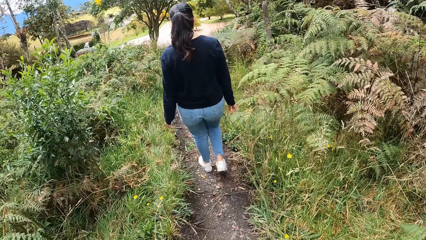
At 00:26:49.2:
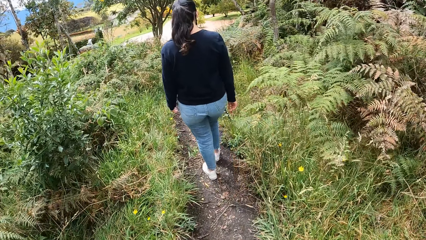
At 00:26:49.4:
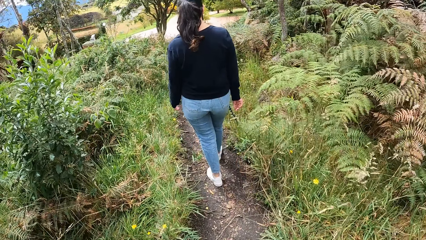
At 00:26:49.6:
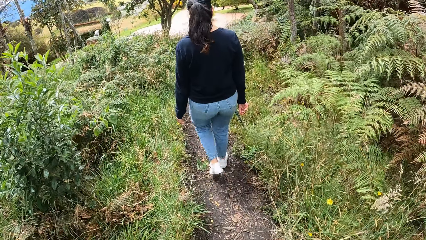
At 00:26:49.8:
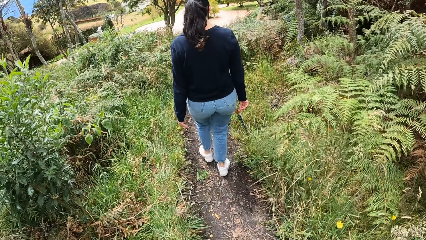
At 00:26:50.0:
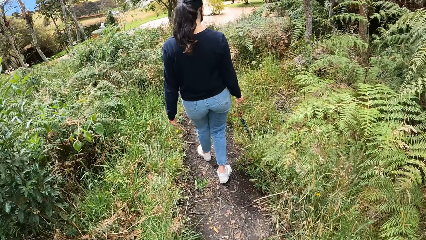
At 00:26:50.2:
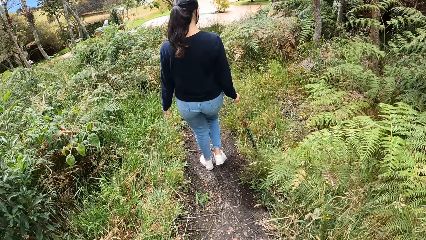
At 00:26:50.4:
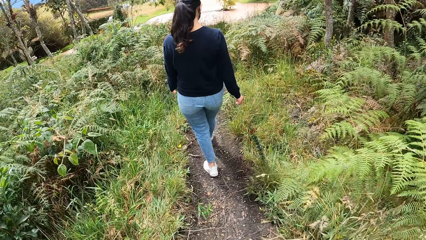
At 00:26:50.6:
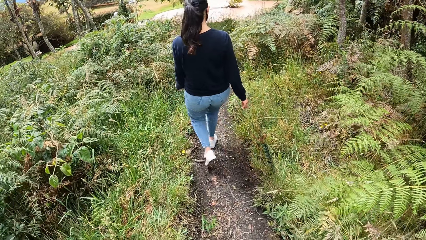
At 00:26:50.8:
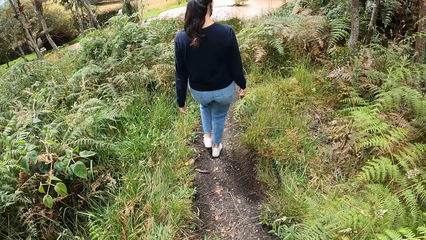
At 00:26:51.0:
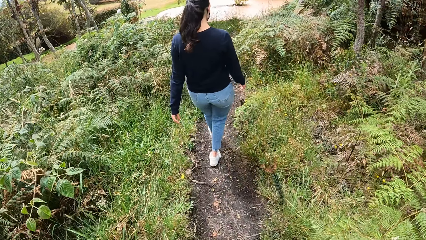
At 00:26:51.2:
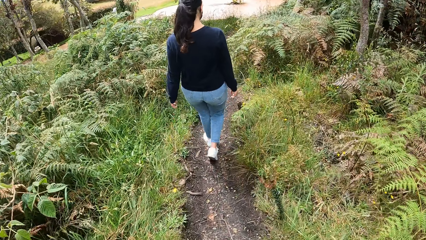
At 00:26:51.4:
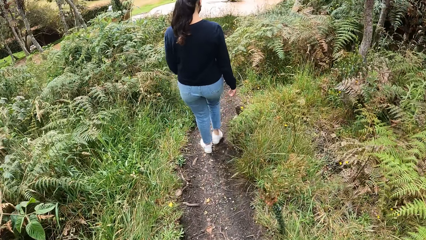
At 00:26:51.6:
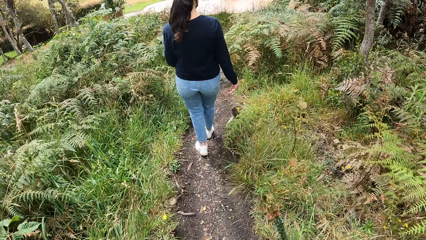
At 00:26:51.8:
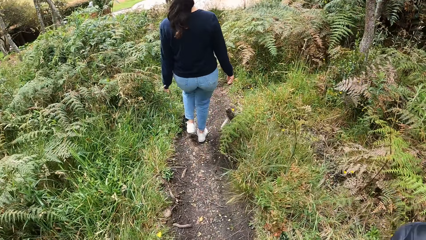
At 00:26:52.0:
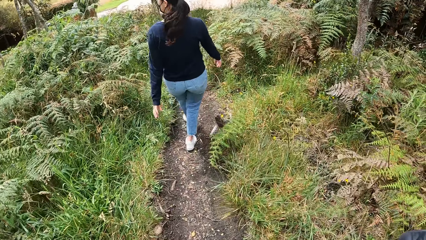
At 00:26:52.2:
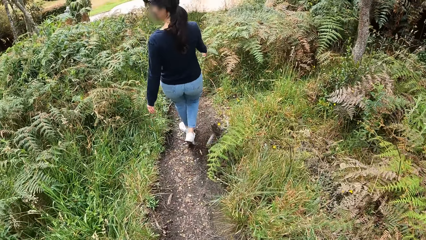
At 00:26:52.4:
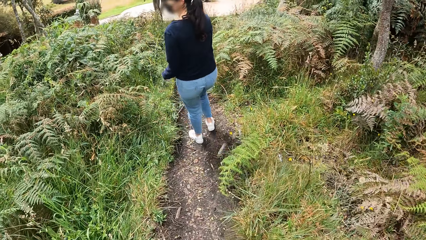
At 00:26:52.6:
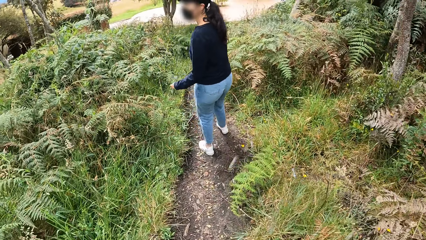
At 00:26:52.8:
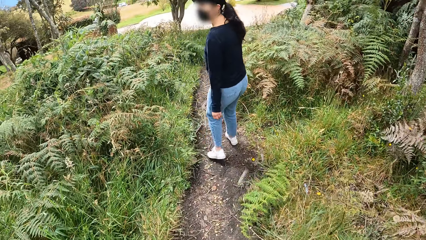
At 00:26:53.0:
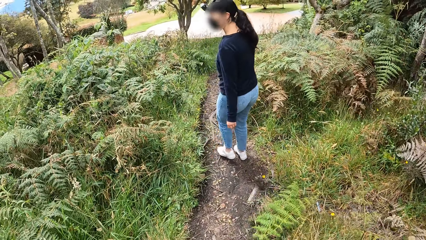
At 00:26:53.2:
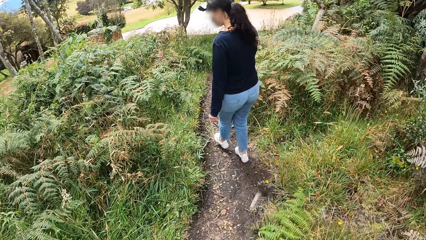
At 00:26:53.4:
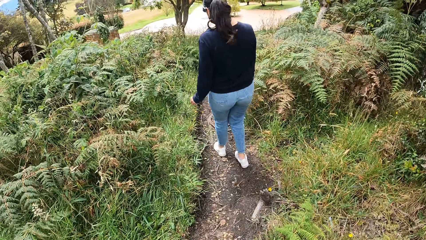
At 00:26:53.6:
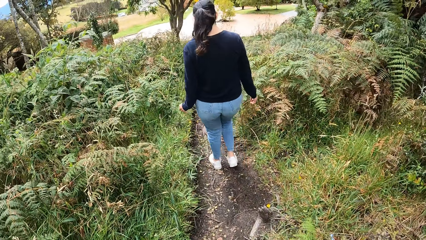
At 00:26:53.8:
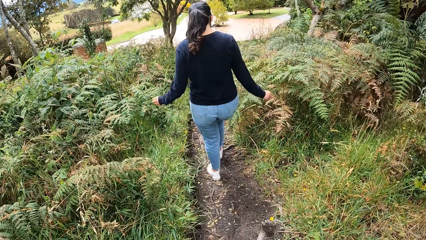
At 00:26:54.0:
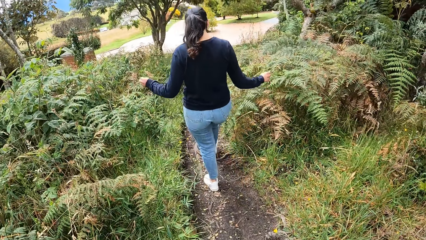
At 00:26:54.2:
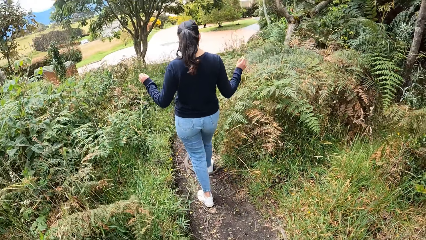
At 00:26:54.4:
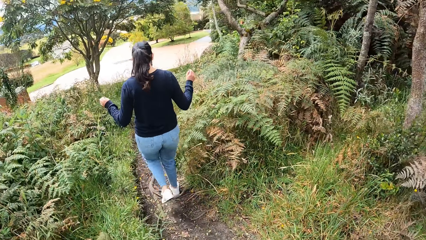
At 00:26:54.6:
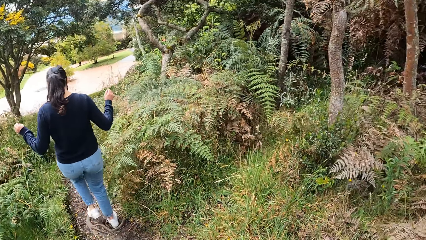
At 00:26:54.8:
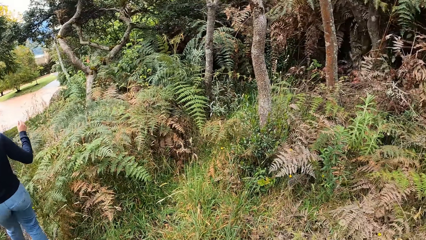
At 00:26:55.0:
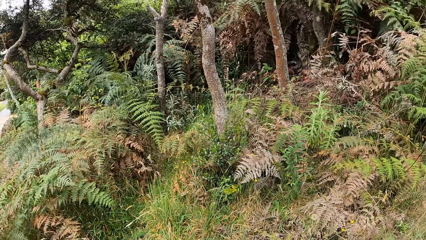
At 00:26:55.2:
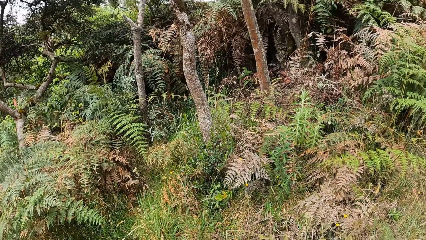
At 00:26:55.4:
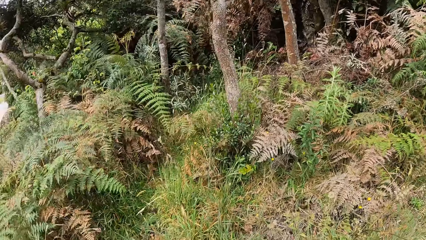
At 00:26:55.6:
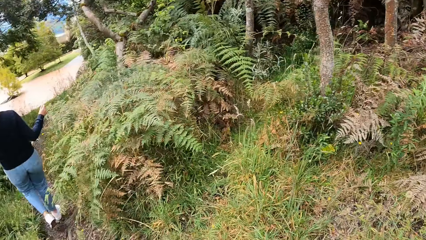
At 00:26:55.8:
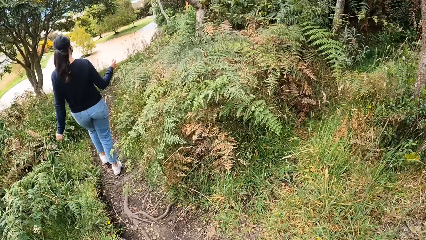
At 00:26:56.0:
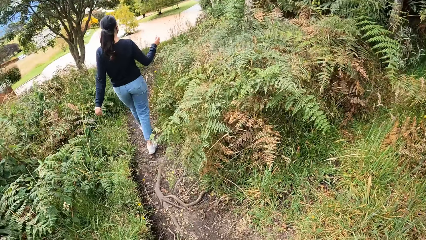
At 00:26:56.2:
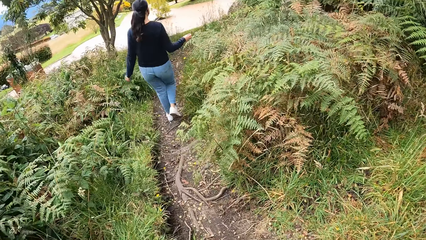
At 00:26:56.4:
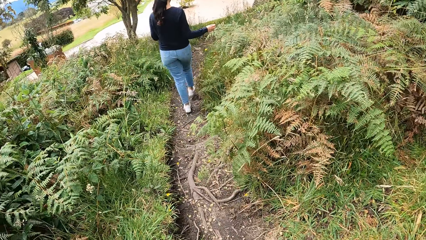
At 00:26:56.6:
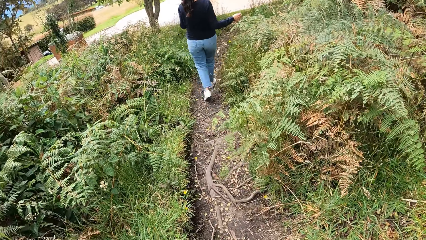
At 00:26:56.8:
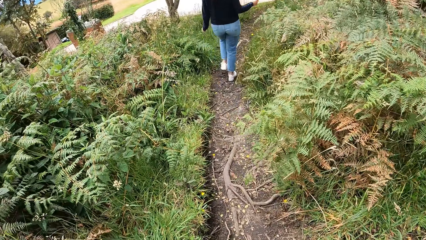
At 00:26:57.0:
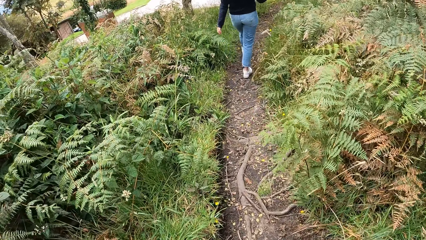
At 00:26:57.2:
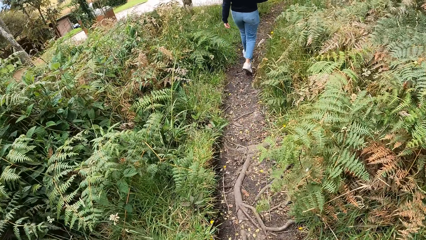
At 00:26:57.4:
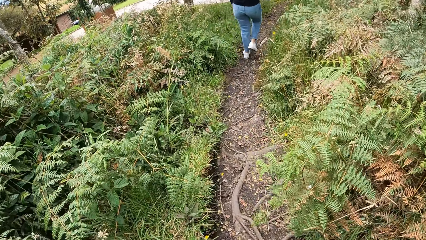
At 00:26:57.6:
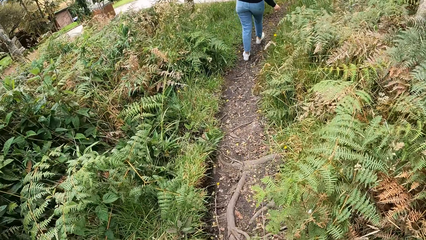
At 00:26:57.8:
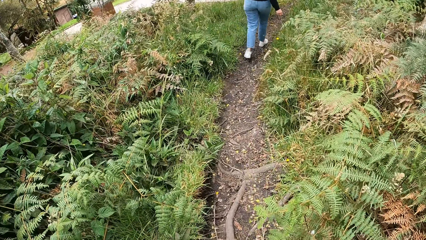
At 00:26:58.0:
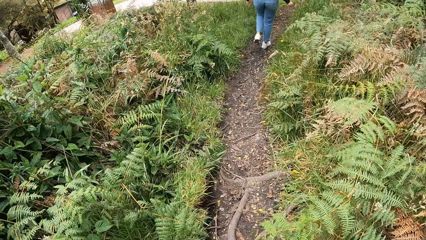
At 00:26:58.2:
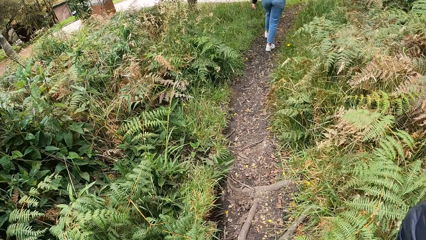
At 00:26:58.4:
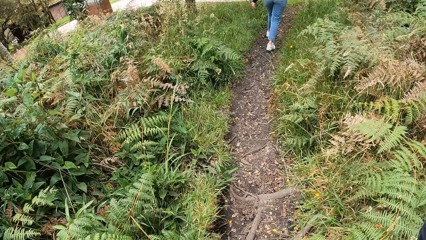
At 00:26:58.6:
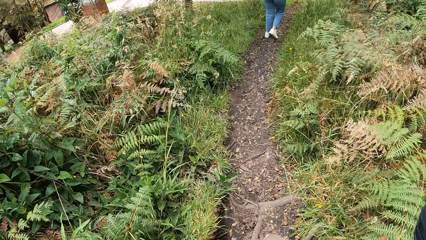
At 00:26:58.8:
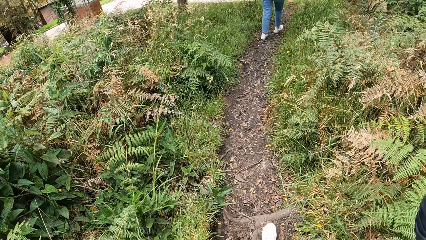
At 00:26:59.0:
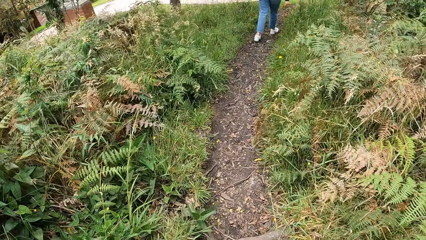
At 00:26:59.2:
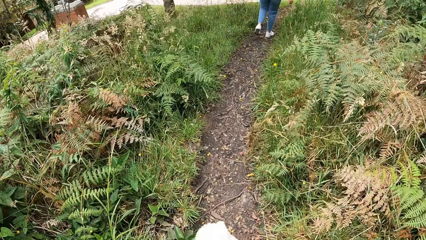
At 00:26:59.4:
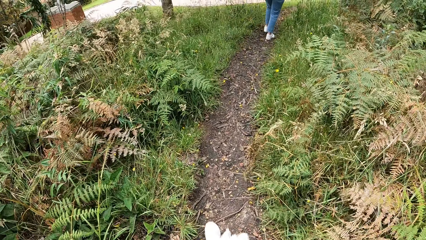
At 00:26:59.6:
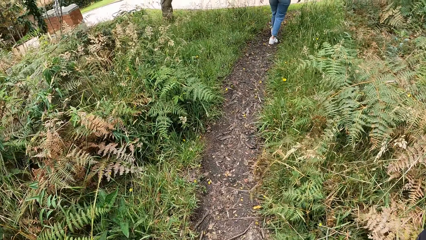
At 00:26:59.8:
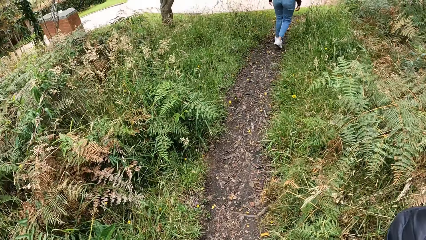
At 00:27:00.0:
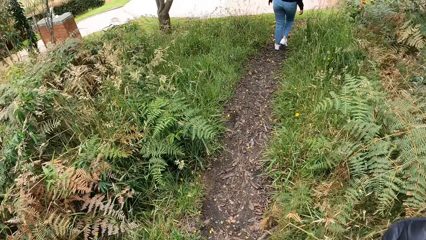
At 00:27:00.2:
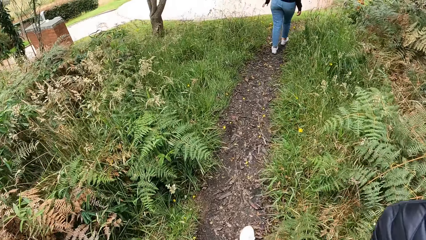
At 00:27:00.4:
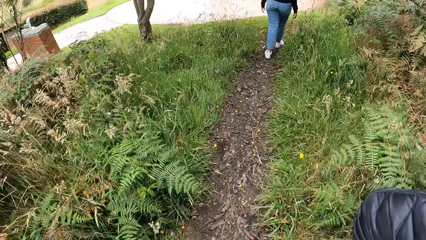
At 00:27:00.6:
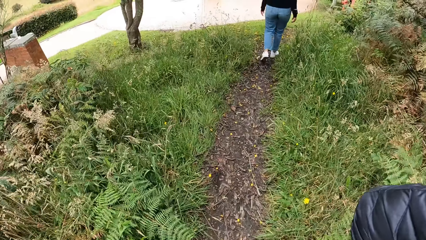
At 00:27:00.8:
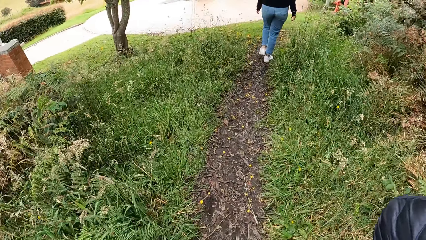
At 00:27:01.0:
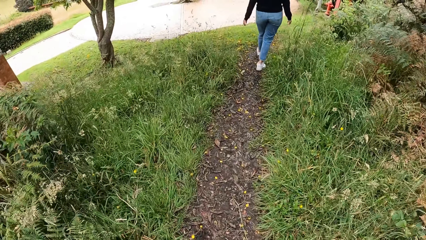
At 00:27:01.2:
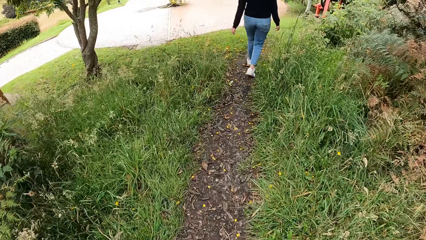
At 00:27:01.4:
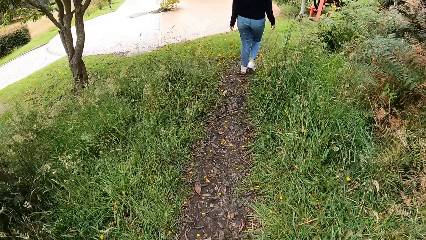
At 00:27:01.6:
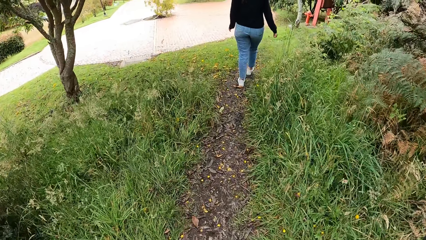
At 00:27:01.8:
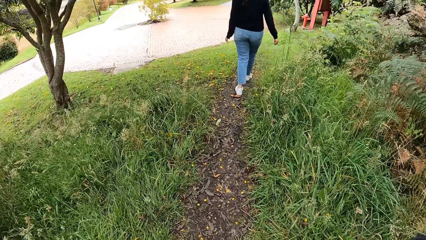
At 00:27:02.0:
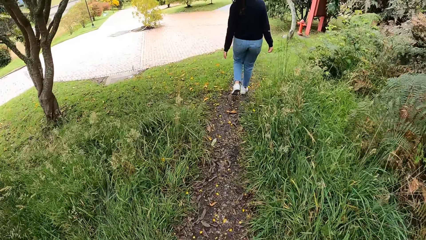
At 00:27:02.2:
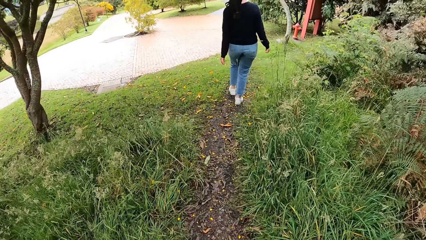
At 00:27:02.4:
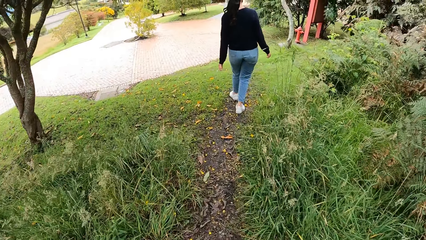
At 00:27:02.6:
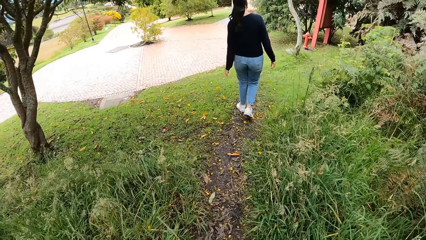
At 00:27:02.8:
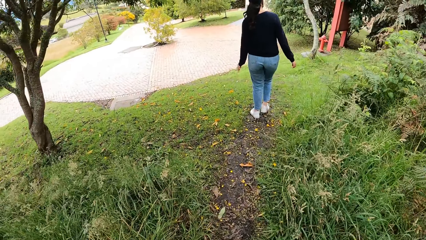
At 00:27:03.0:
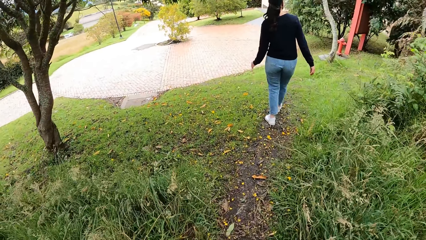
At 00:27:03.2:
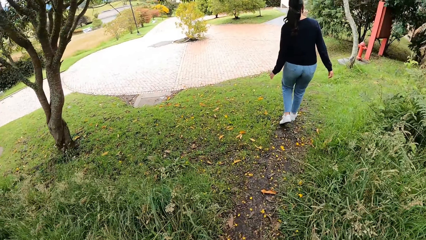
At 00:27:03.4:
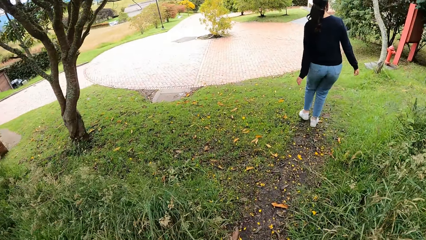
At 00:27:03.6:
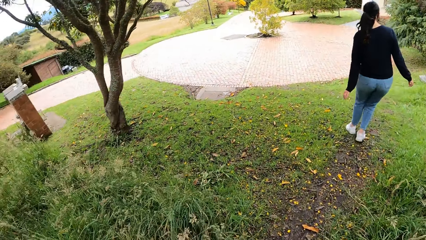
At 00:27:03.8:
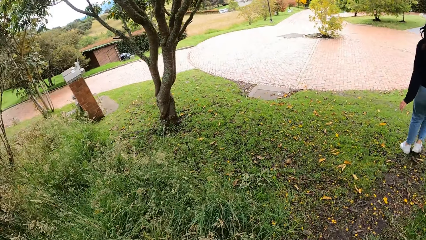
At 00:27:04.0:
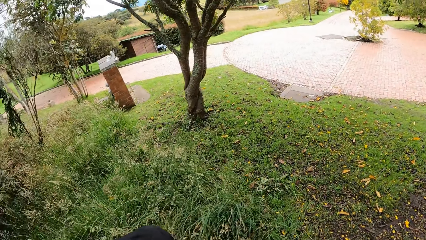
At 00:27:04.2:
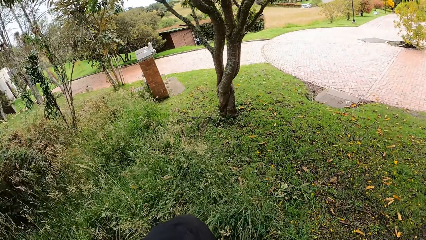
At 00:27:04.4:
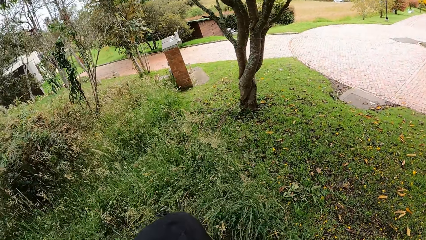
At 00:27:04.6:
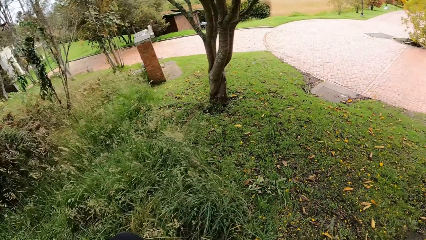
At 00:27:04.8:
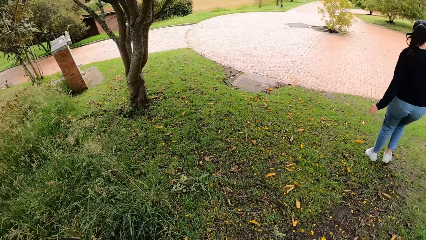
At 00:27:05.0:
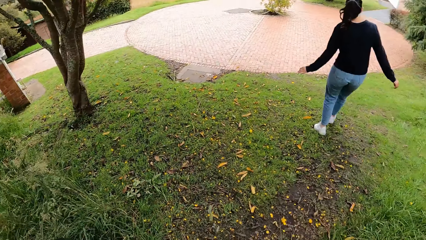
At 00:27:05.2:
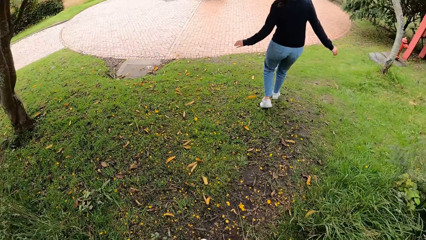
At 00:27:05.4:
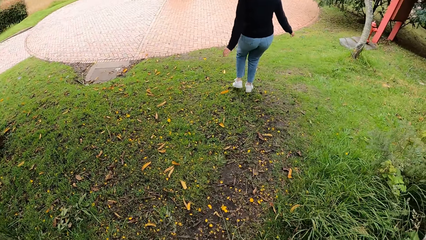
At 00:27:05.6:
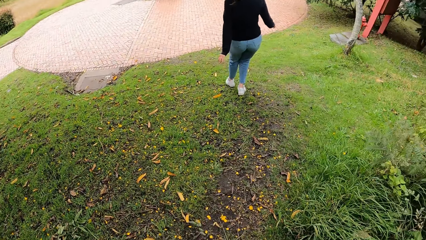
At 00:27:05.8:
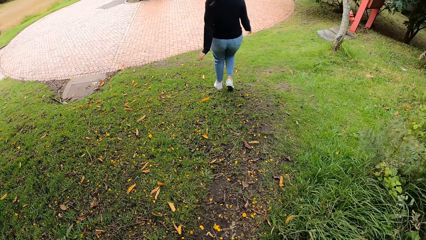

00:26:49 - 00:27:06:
A person turns round. The person raises hands. The camera wearer turns round. The person walks in the field. The camera wearer walks in the field.
